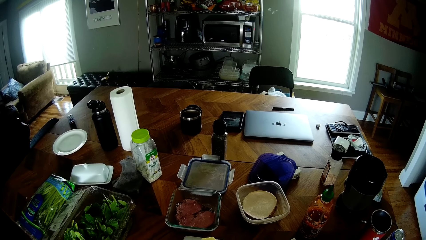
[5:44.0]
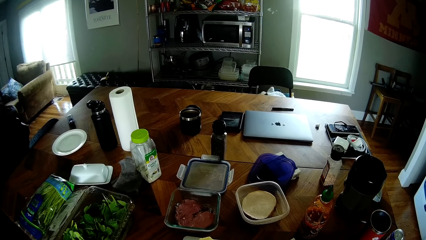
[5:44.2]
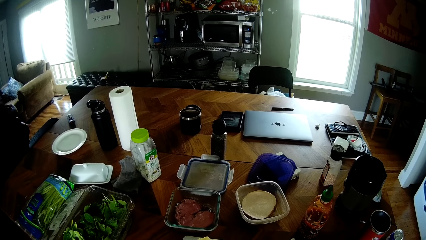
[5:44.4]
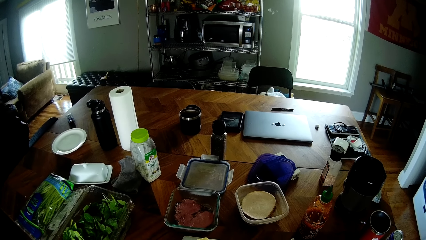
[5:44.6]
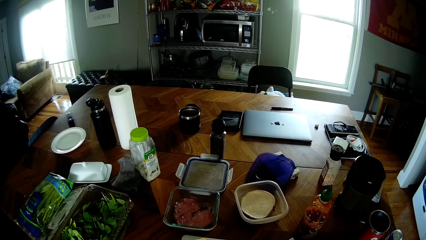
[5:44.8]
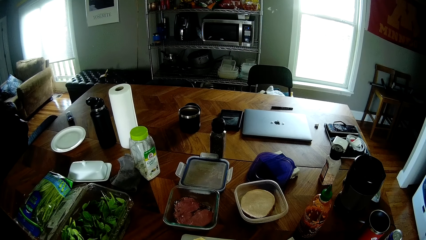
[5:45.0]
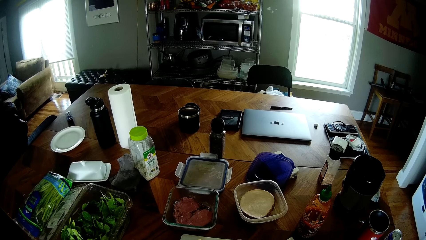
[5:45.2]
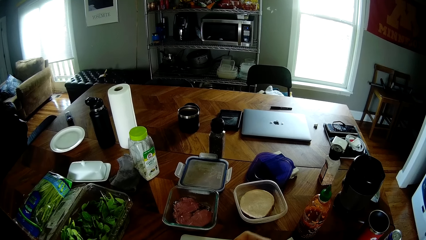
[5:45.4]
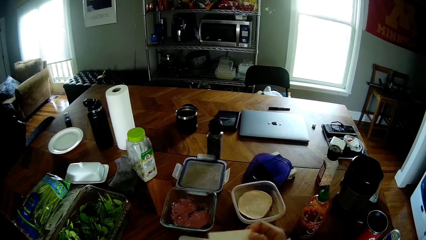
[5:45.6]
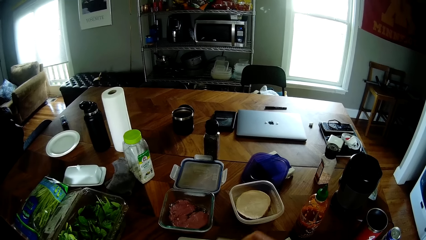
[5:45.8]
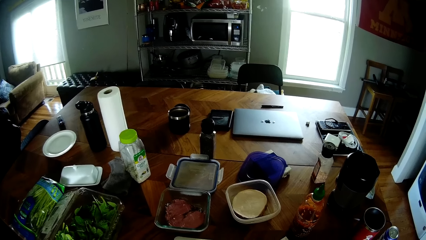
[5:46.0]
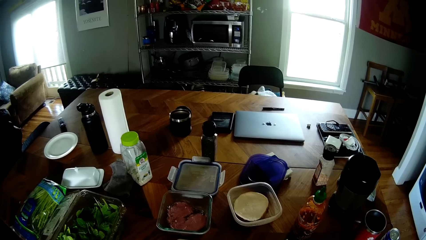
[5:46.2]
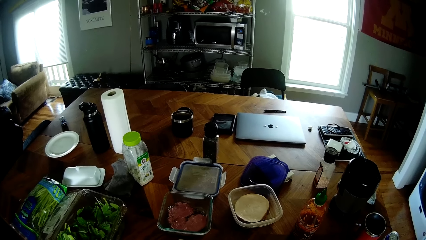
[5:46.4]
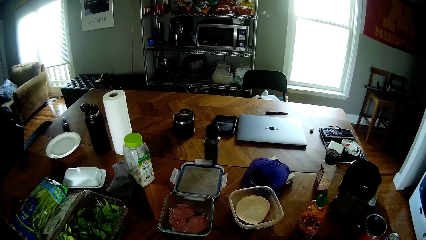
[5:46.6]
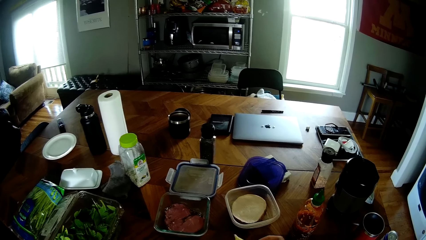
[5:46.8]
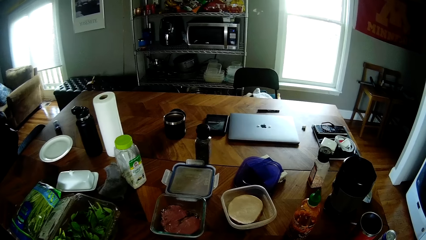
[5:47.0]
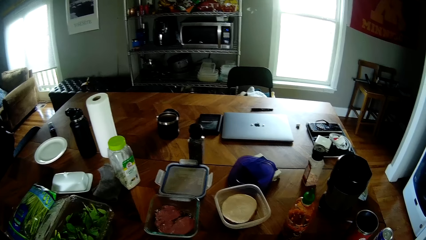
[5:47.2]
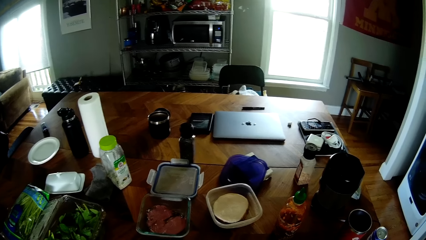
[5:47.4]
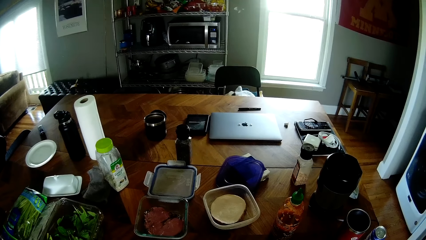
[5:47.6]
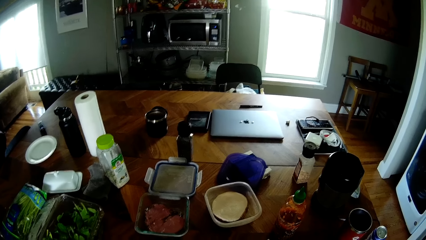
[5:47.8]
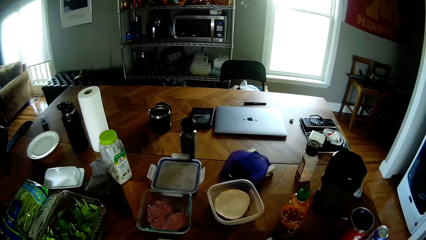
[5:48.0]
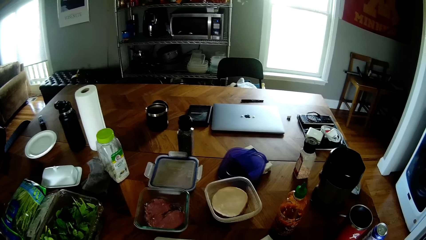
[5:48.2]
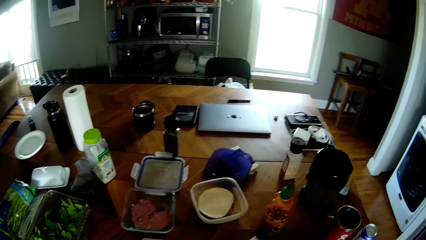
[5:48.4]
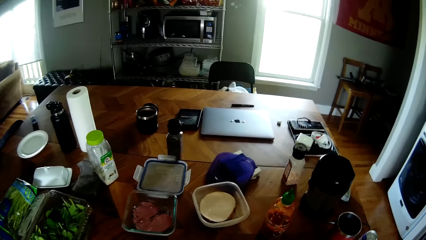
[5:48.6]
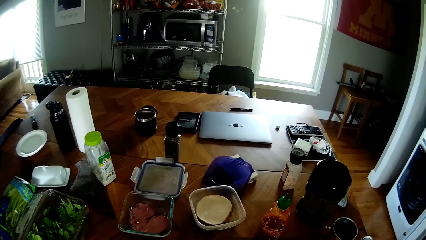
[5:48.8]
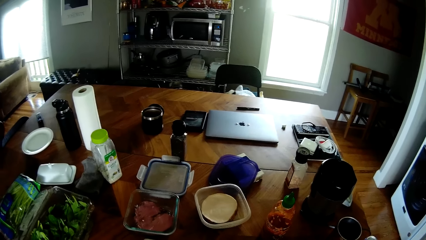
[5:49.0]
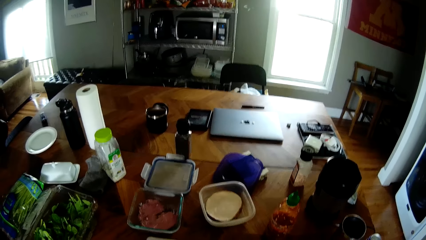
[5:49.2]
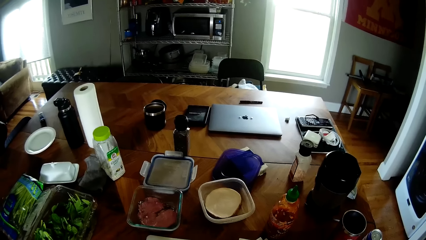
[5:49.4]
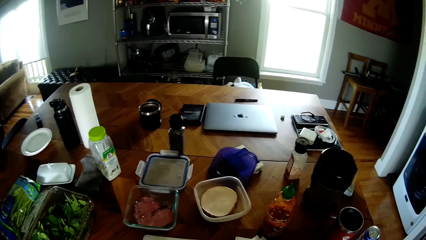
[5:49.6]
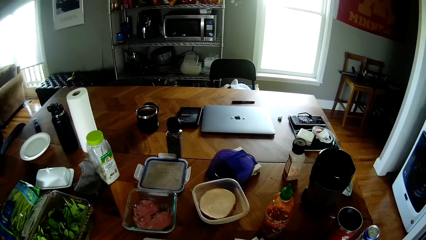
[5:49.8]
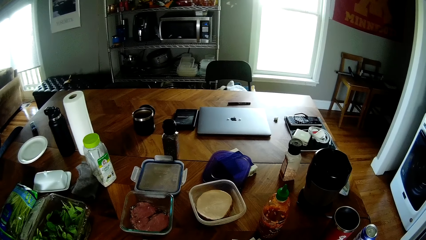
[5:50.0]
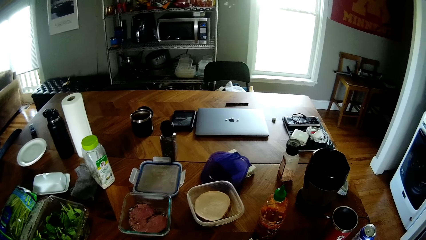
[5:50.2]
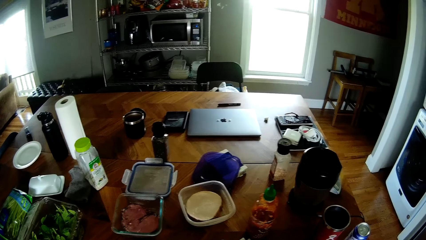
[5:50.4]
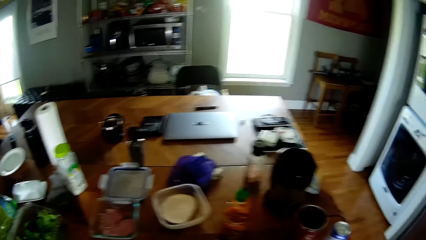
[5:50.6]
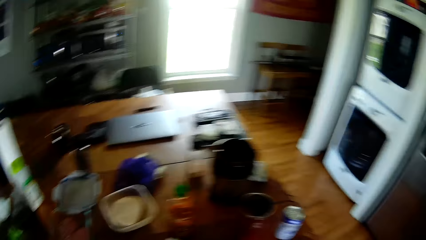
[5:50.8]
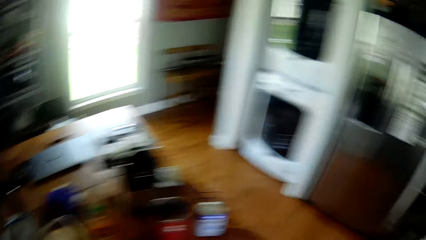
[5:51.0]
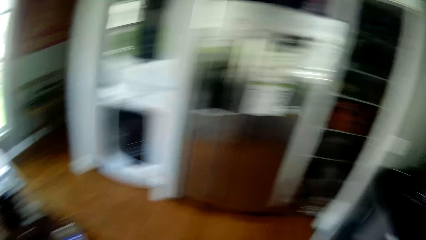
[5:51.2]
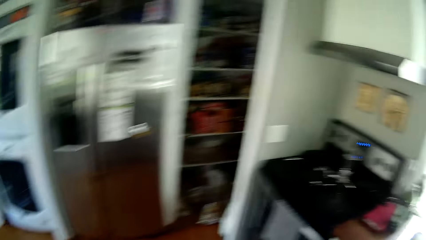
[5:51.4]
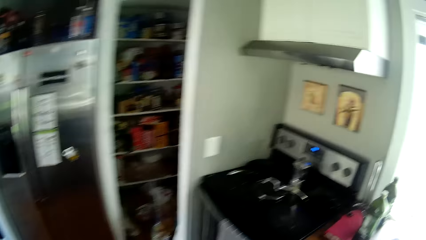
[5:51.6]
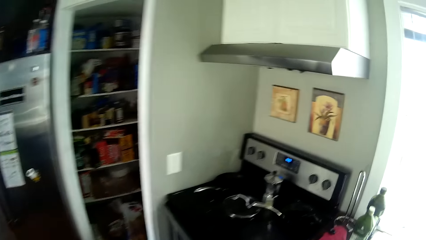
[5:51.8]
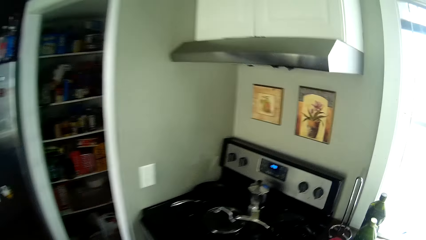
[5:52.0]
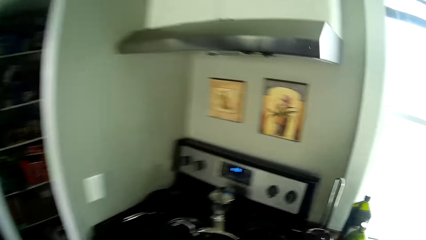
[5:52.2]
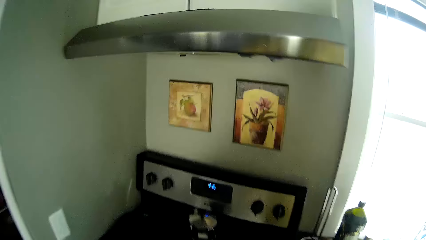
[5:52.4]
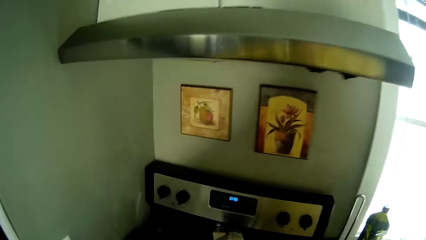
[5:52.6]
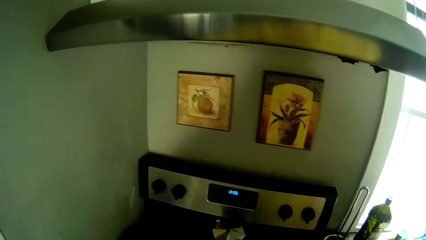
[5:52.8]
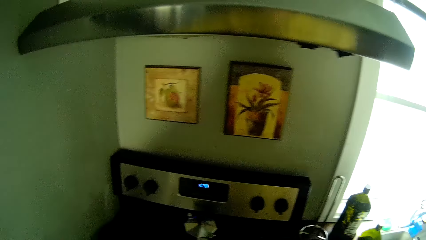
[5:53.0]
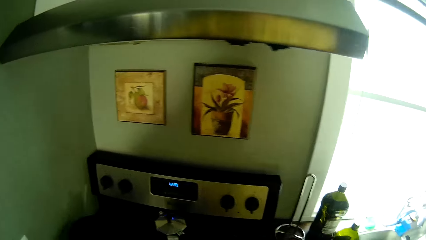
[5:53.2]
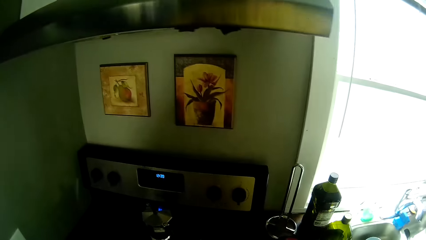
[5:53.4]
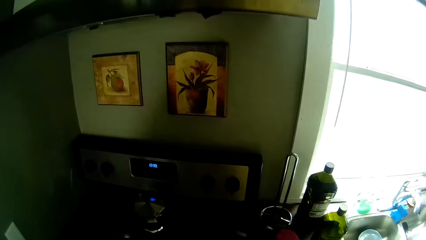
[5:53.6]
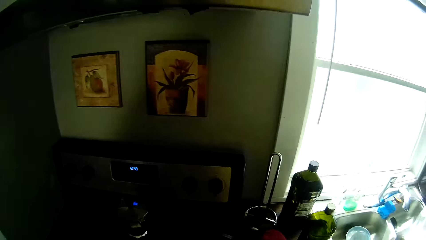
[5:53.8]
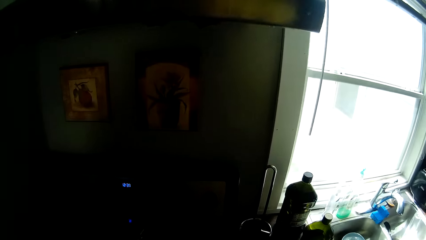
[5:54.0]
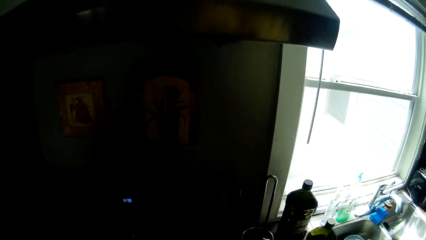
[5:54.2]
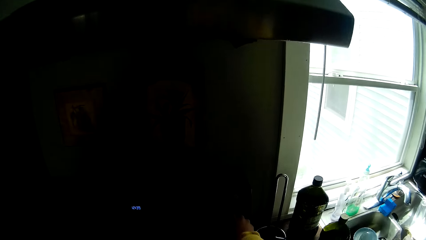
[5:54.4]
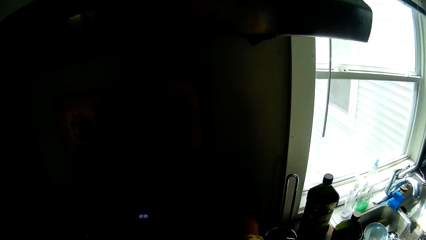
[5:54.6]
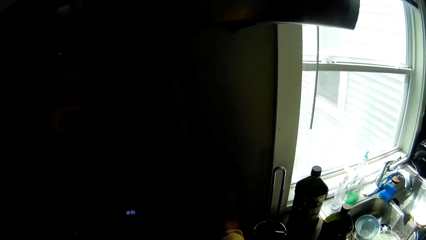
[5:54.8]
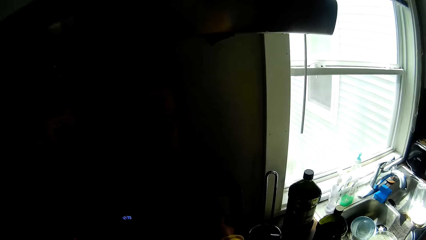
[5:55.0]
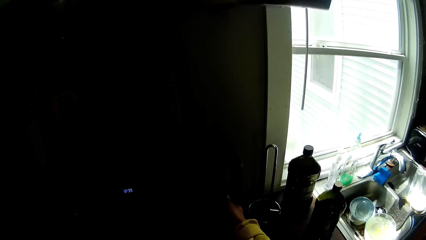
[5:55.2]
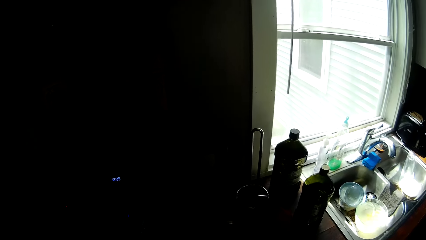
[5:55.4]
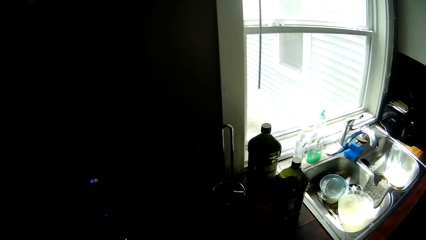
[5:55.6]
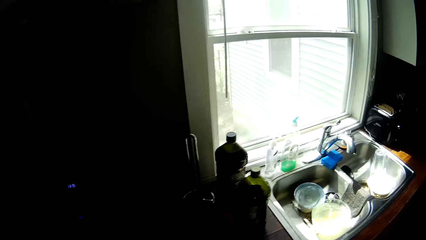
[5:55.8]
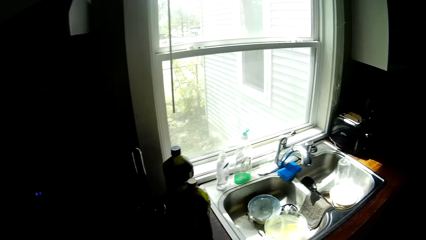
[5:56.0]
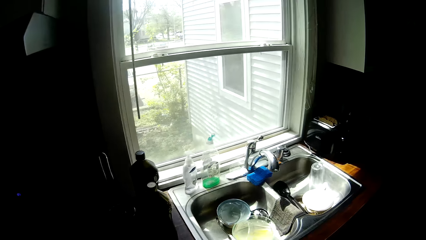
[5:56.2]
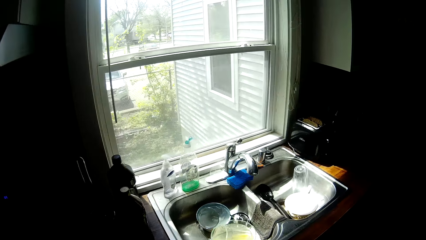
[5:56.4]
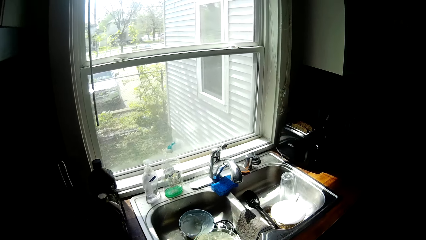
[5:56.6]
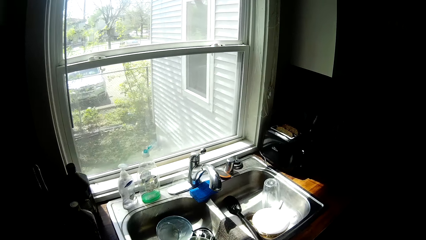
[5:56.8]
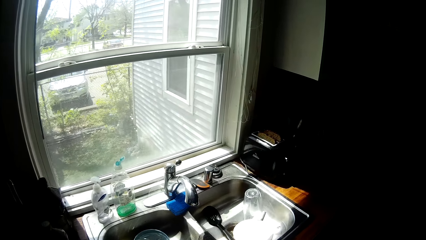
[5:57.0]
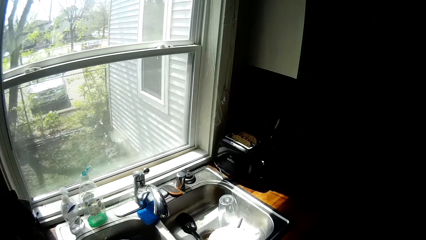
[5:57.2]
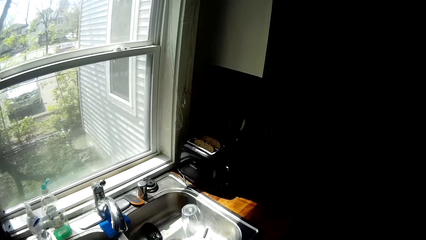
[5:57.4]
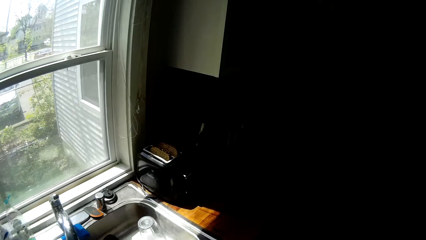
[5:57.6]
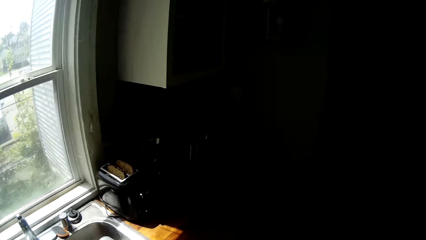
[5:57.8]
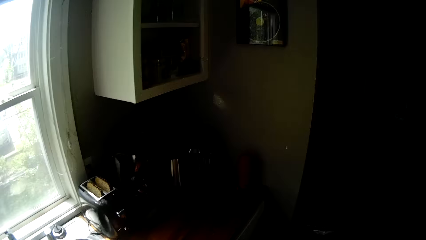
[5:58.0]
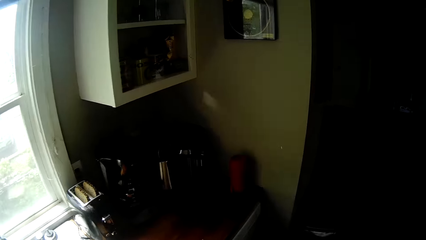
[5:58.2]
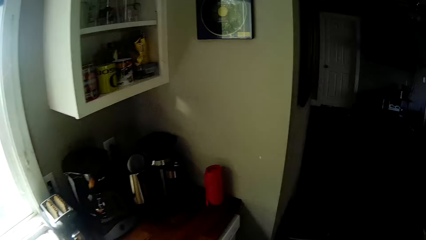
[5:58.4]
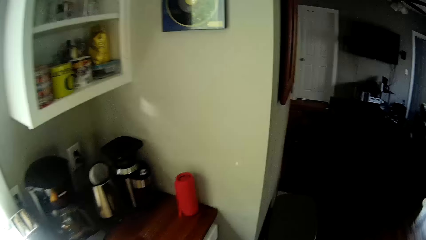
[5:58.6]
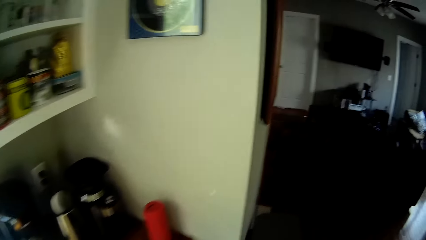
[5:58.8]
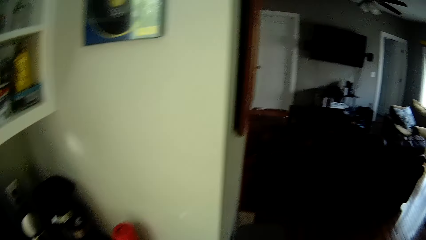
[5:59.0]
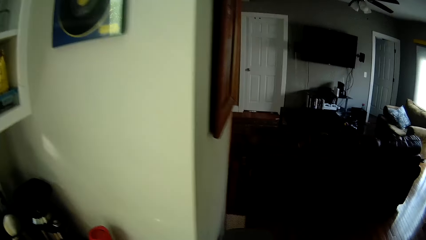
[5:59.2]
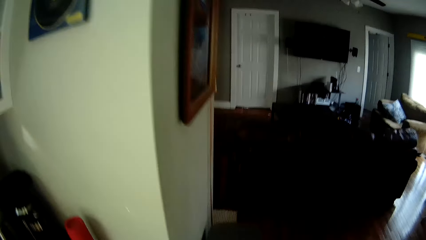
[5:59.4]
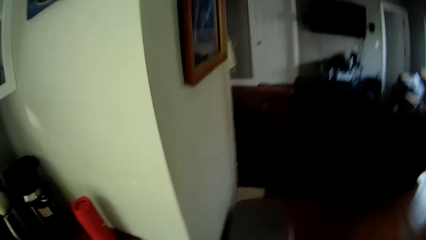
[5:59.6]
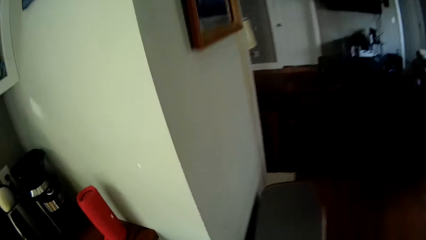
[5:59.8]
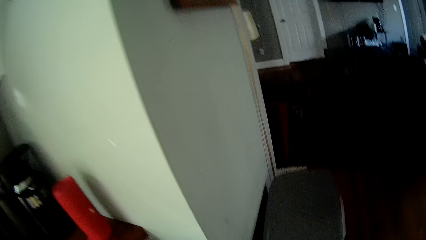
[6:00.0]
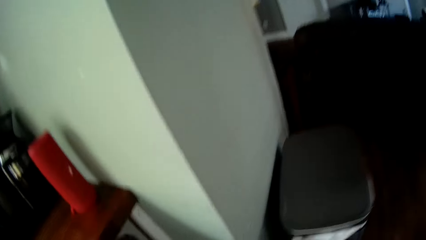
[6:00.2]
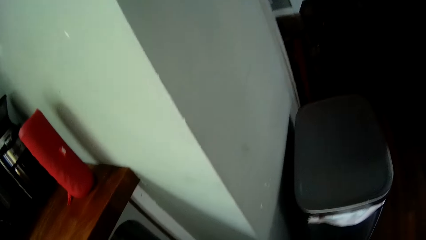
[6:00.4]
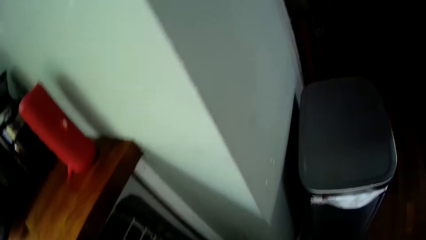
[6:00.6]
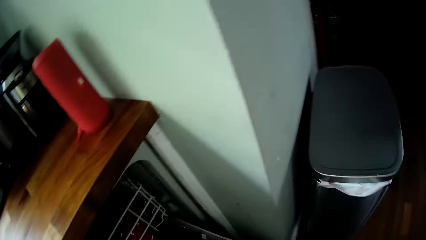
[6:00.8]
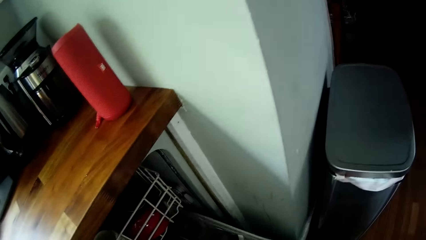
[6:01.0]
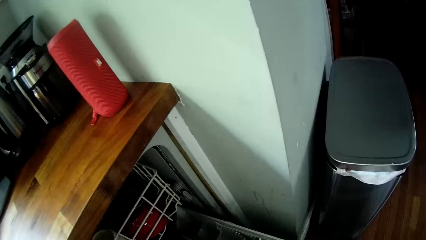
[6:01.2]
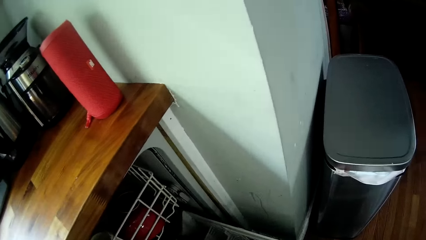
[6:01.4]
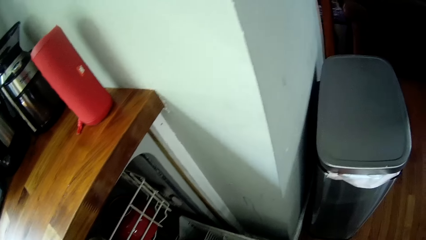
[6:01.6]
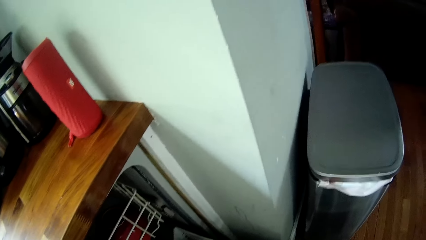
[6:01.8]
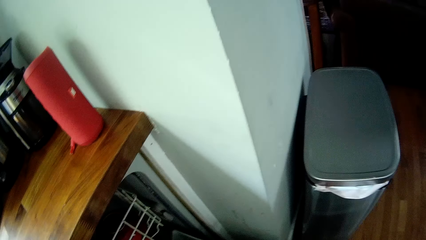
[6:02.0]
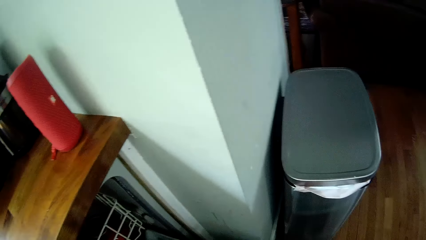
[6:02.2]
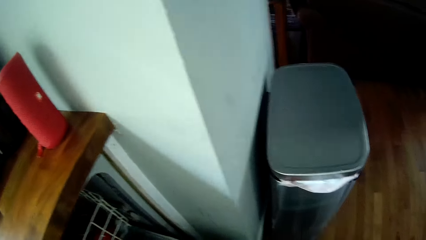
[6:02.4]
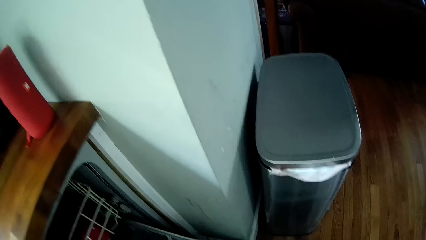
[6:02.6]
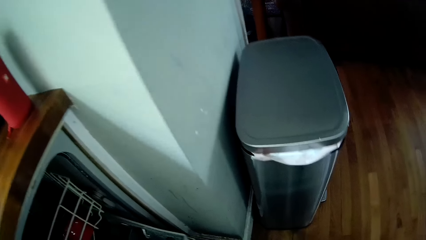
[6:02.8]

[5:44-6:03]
The camera wearer removes a slice of bread from the plastic bag. He moves to a cooker in the kitchen. He puts something on top of the cooker. He puts his right hand beside the control board of the cooker. He moves towards a dishrack cupboard in the kitchen. He opens the cupboard. He pulls out a rack from the cupboard.
